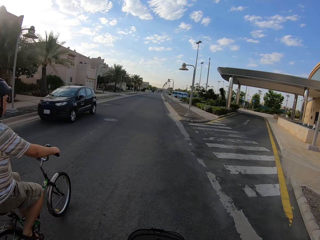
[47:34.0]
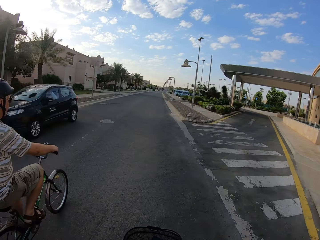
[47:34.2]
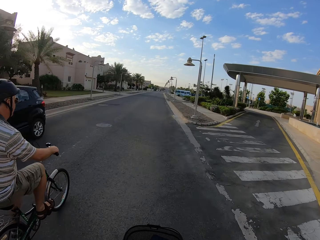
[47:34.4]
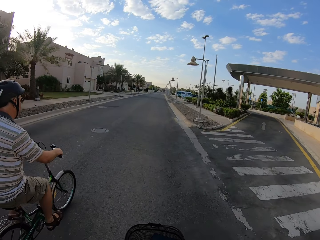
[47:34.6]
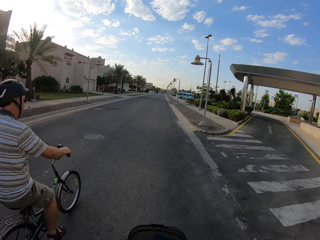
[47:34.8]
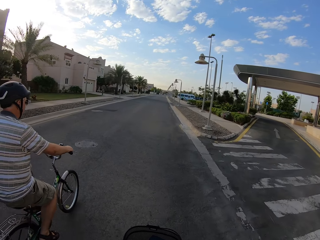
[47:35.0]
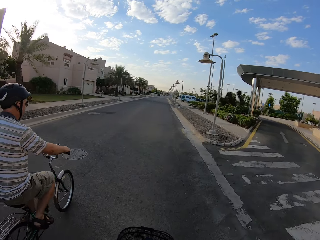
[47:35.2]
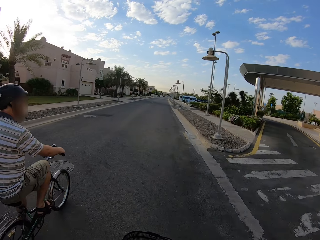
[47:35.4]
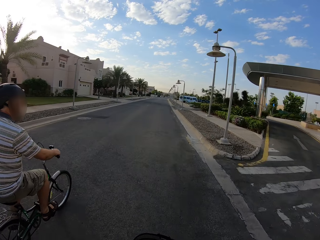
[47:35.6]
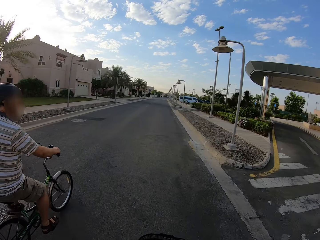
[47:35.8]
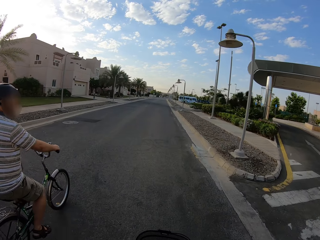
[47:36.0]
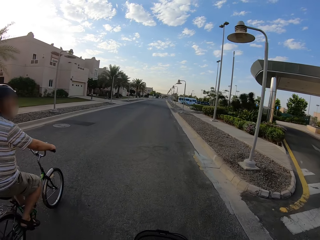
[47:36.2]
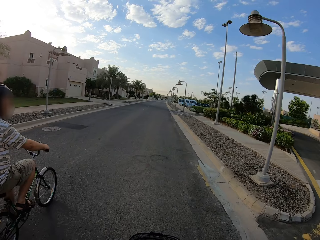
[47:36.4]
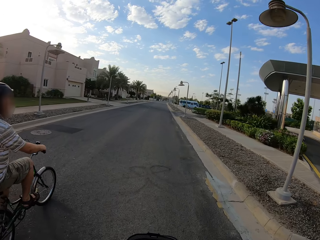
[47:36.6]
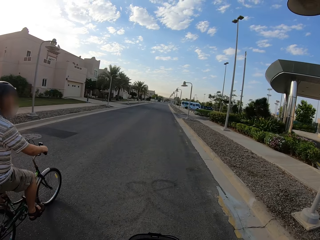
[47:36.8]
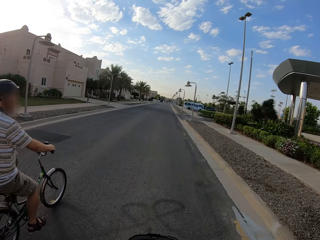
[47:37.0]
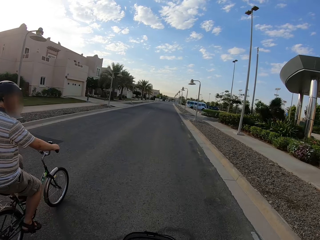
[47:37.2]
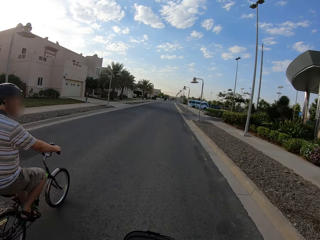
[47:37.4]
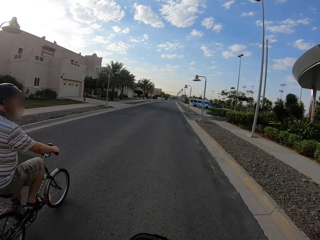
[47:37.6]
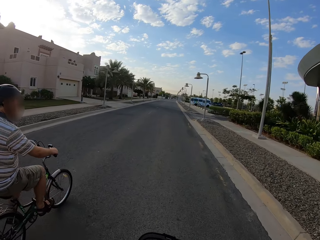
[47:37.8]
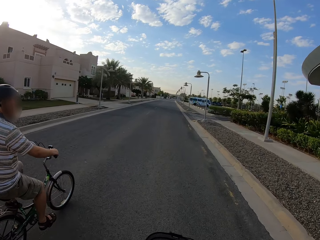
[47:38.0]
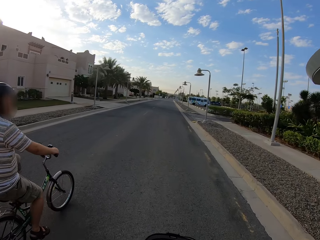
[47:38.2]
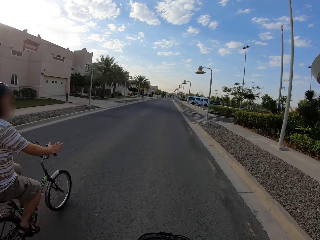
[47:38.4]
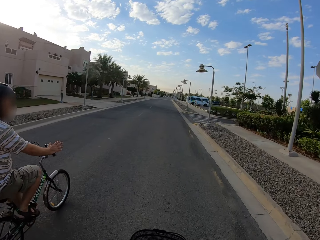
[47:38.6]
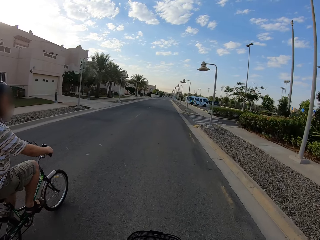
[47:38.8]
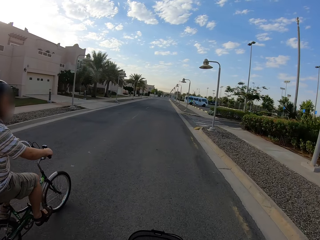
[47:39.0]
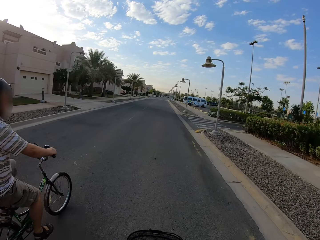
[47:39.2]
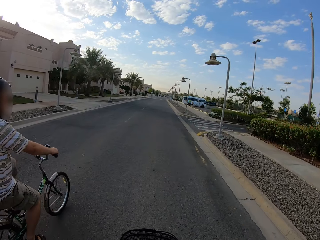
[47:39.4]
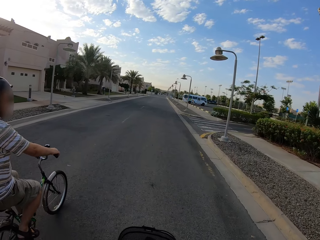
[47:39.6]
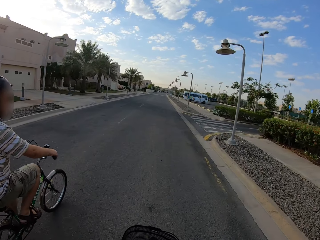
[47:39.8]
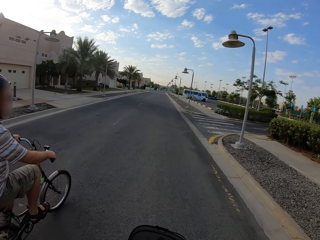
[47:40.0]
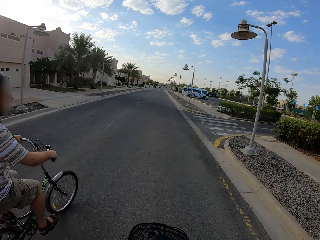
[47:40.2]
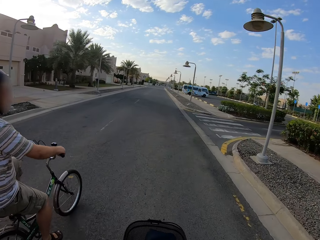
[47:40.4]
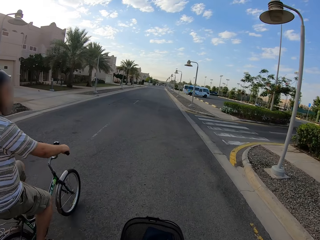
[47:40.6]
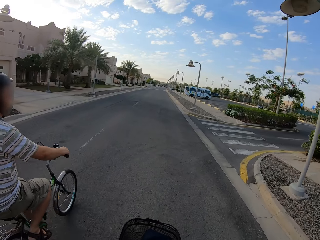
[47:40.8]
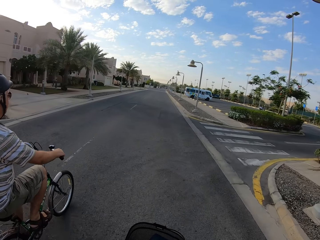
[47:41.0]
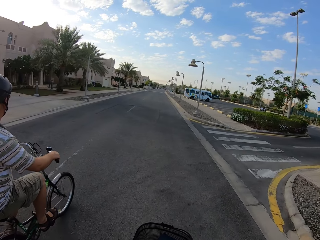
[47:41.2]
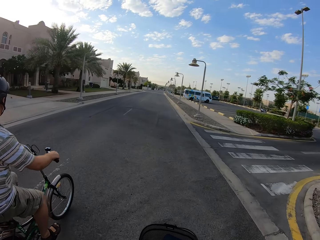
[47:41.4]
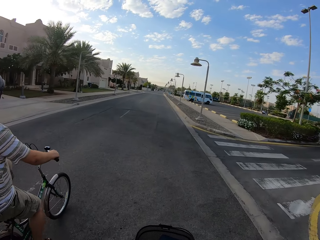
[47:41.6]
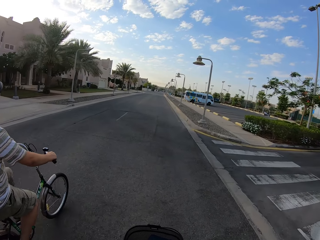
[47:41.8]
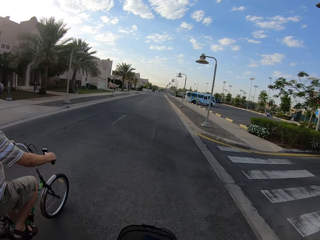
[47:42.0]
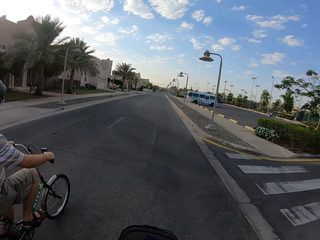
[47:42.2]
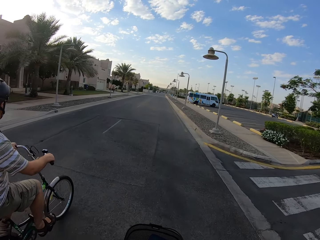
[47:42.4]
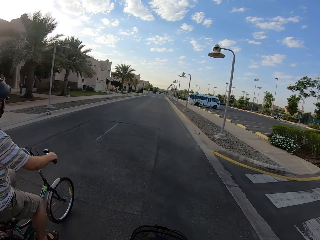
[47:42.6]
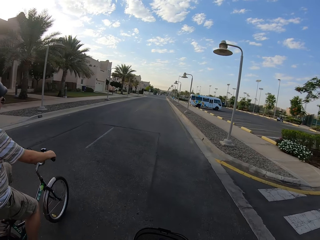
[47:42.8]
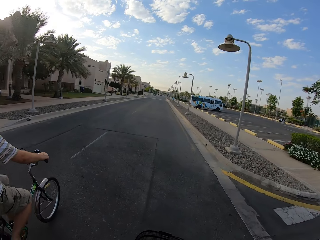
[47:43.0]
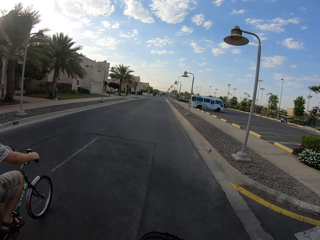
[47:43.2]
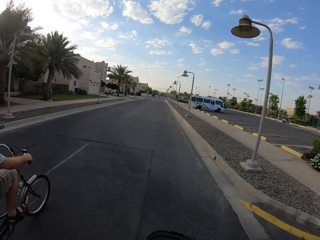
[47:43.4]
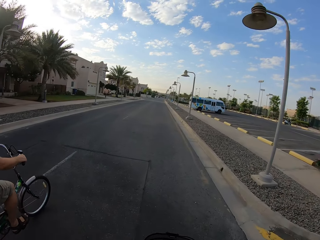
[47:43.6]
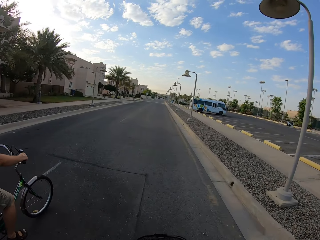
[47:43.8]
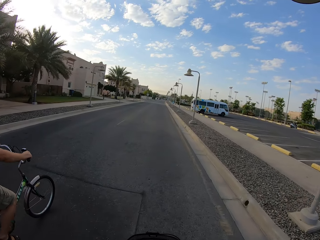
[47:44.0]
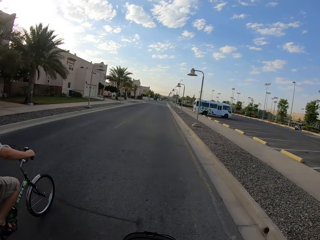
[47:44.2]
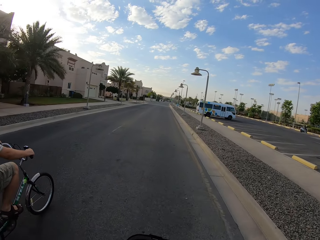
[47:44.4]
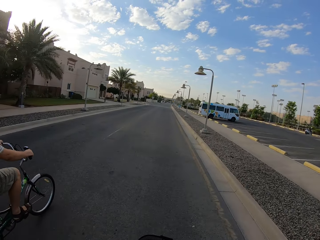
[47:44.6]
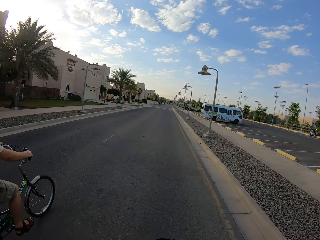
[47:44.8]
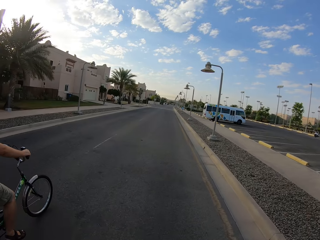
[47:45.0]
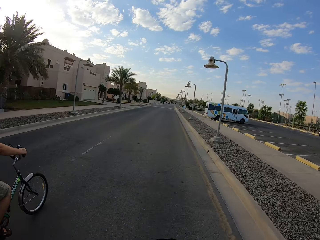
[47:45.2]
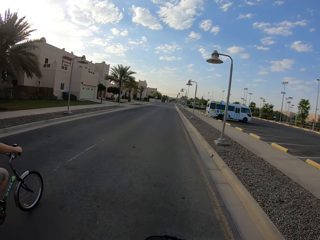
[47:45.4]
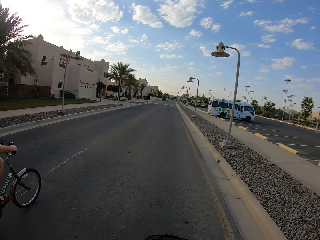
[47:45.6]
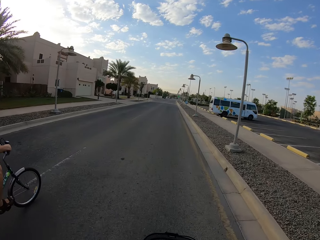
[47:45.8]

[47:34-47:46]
A blue car drives past the camera wearer.

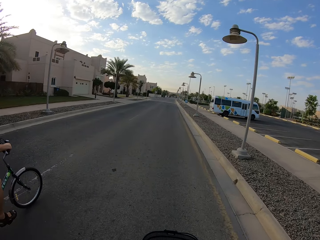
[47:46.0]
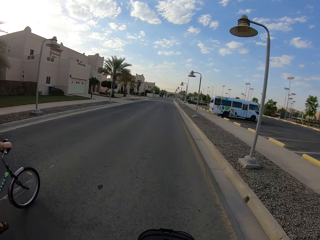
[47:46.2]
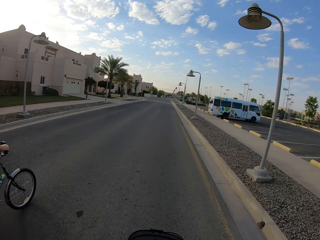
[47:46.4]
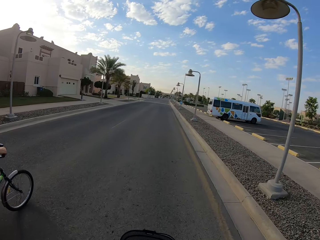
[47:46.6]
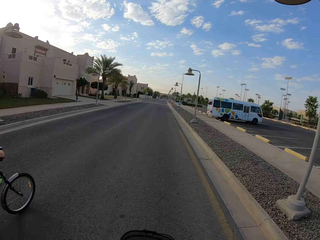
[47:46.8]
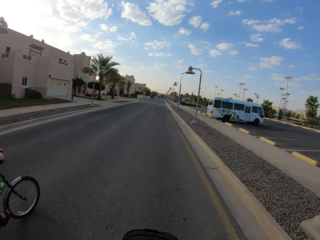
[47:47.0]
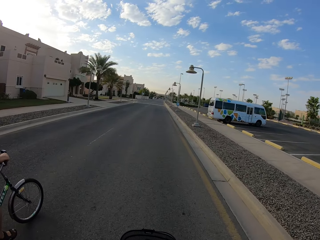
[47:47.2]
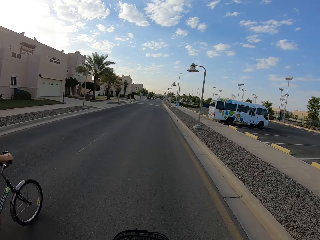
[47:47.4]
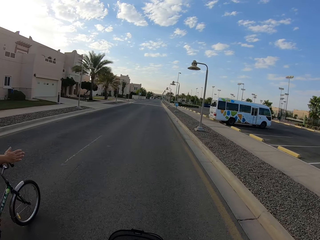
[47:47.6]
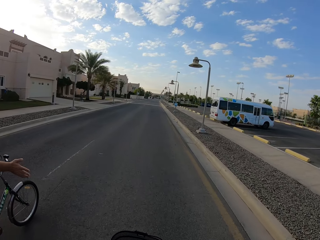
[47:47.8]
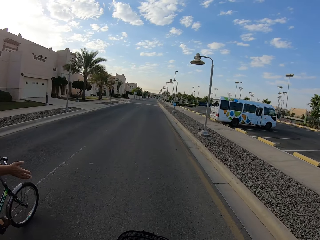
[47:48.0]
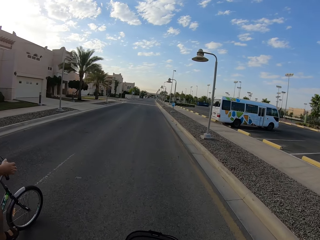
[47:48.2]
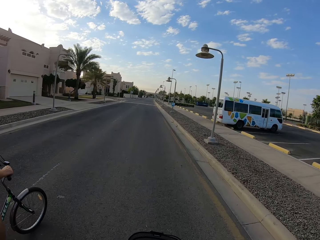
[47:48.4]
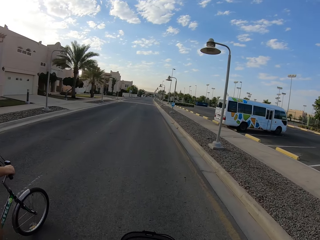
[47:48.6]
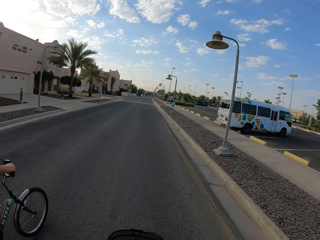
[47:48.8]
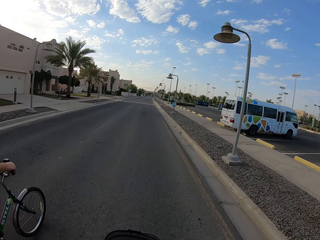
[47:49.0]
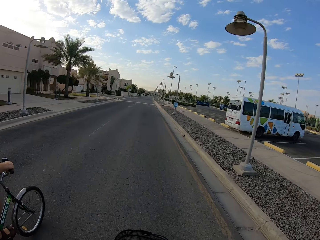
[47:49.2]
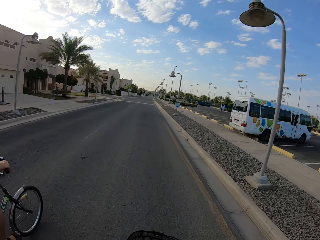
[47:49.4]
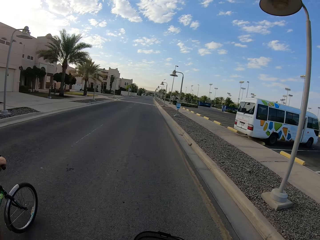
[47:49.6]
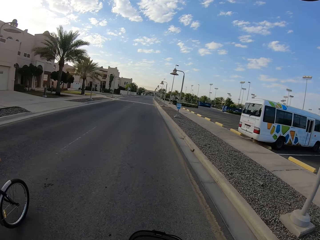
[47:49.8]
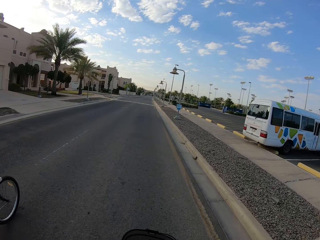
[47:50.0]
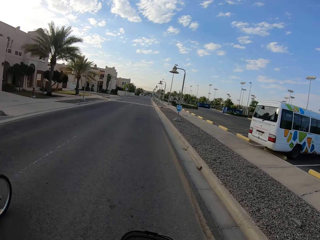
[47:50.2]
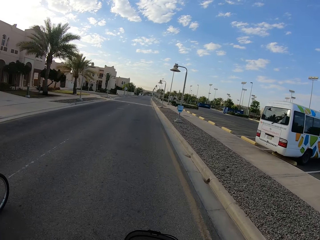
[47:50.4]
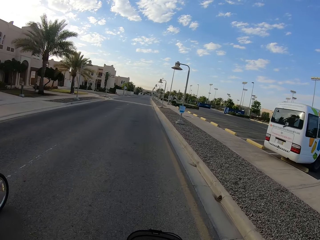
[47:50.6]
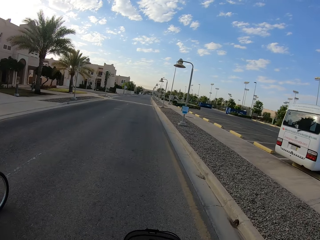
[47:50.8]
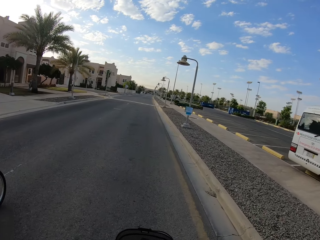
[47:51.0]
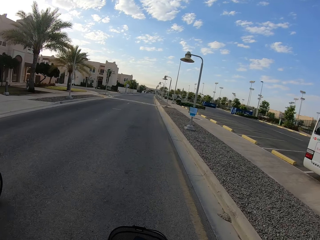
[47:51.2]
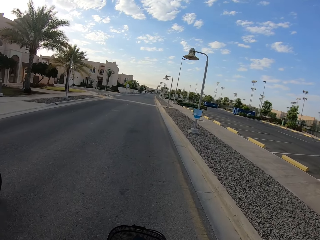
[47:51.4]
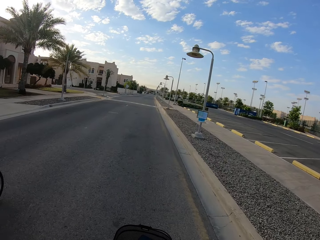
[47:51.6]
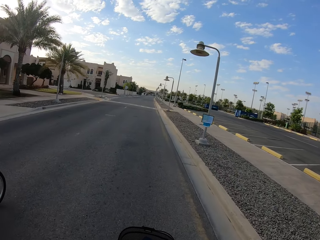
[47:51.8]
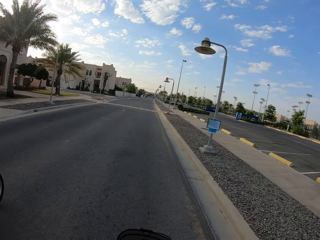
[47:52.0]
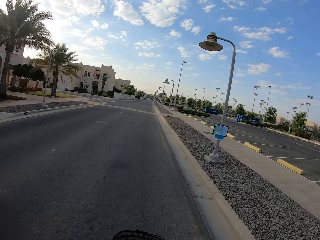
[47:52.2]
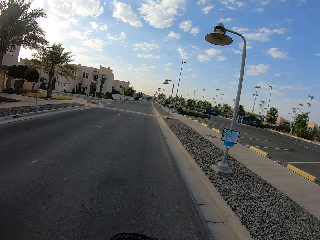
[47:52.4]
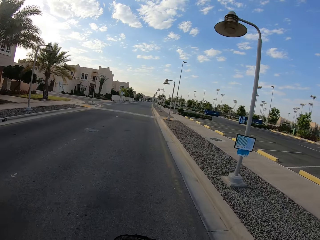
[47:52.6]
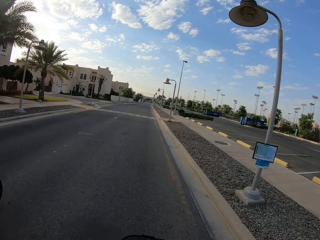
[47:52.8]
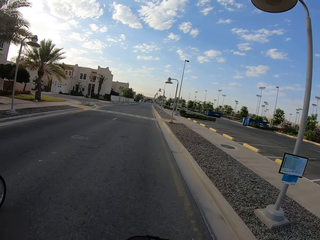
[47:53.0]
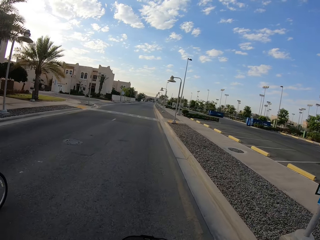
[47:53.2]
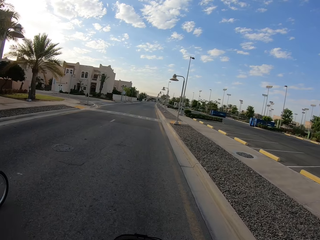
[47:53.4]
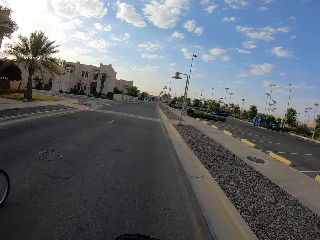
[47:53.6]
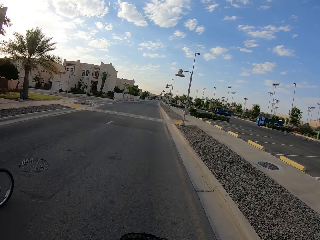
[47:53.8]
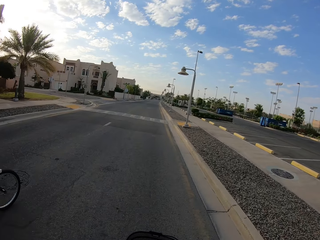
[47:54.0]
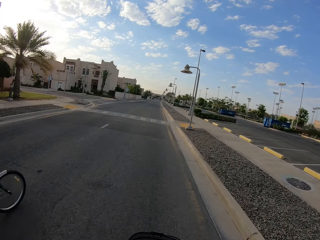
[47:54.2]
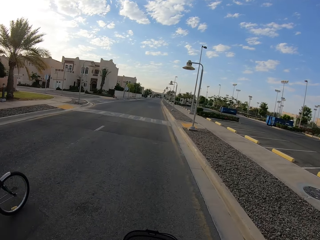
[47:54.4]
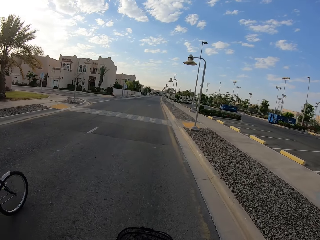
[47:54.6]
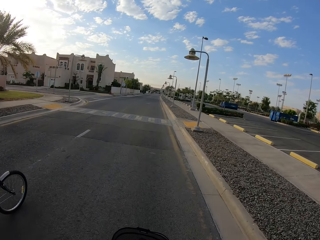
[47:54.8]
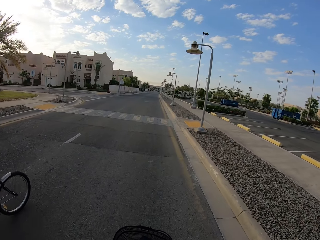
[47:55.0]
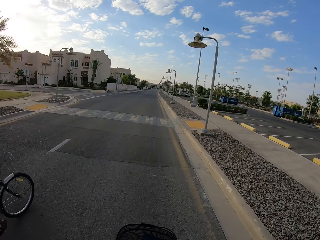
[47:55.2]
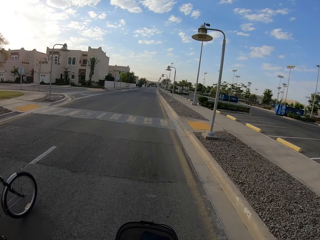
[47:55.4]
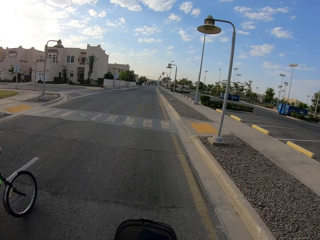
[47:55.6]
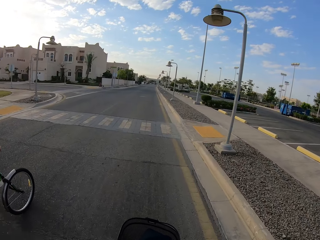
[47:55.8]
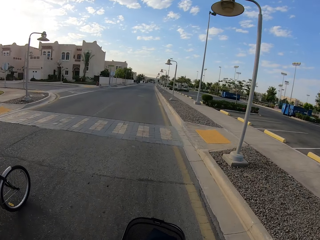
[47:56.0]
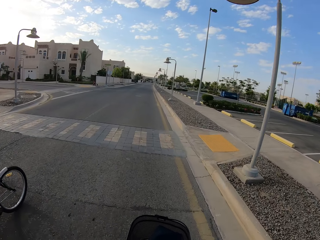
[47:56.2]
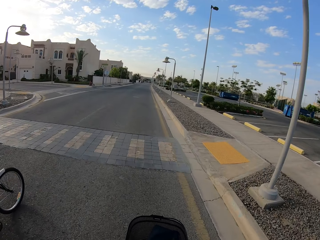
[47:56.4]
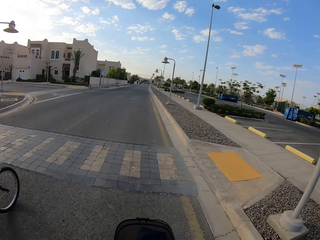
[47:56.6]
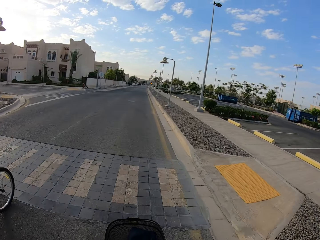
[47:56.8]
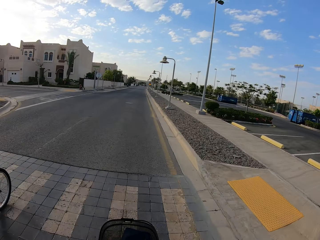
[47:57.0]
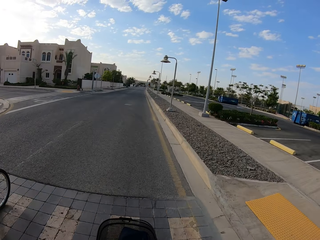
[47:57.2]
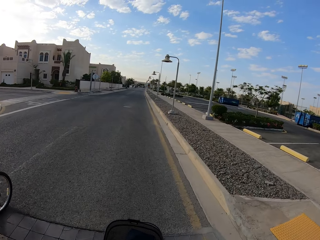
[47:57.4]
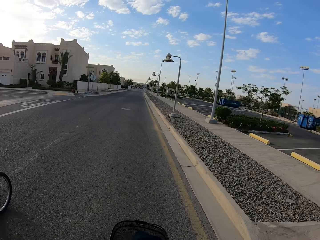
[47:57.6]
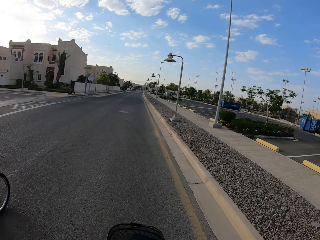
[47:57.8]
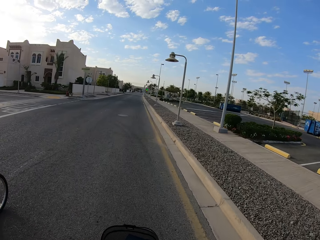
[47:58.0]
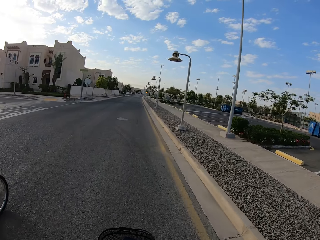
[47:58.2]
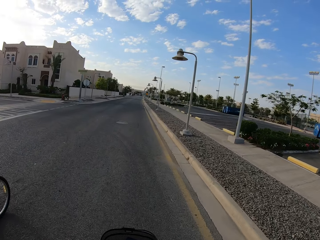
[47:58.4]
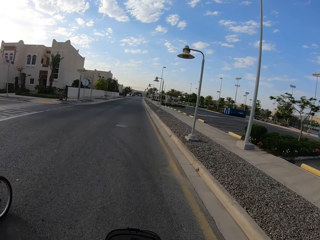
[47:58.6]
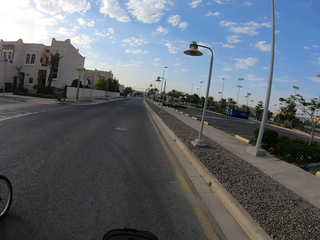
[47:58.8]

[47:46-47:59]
The camera wearer cycles past a parked bus on the road.
